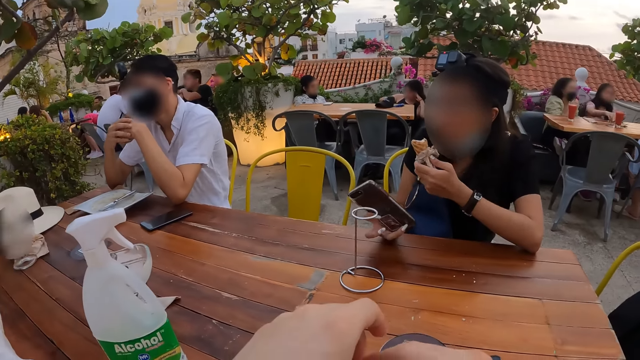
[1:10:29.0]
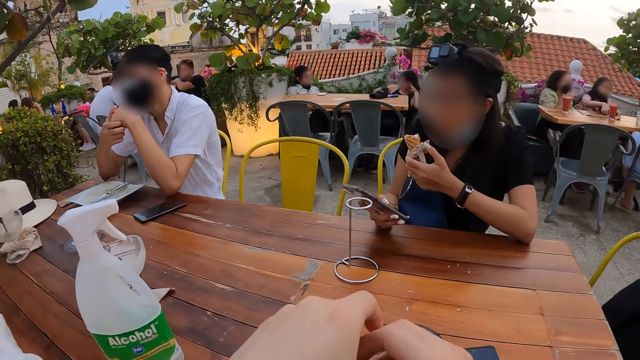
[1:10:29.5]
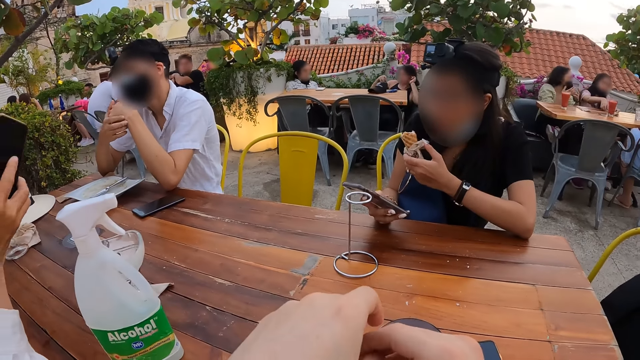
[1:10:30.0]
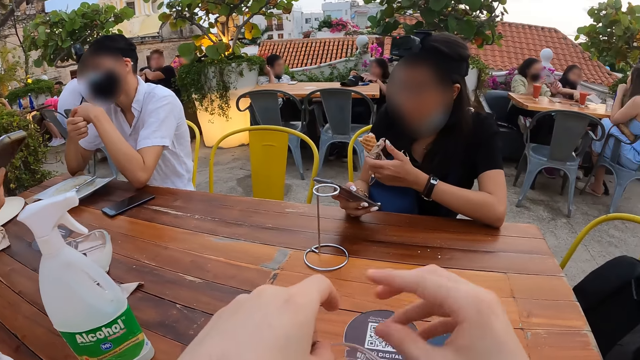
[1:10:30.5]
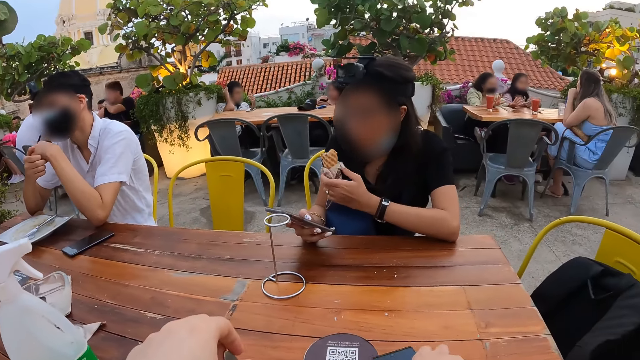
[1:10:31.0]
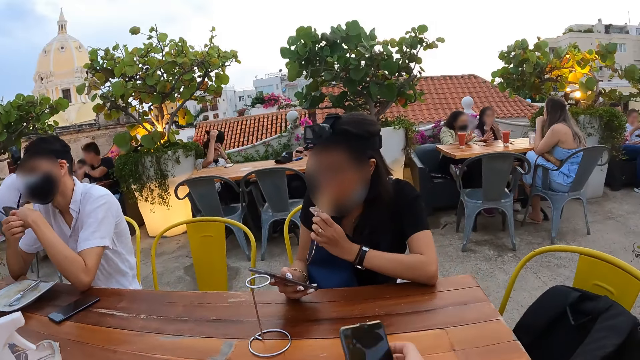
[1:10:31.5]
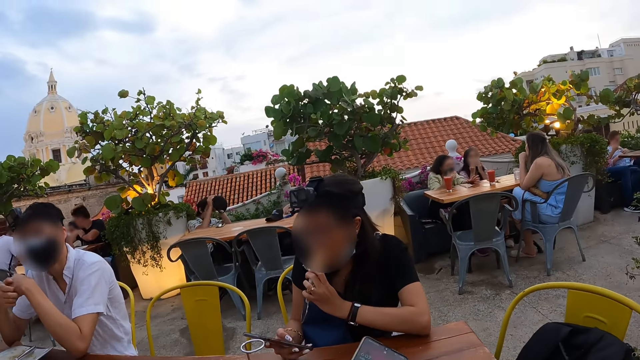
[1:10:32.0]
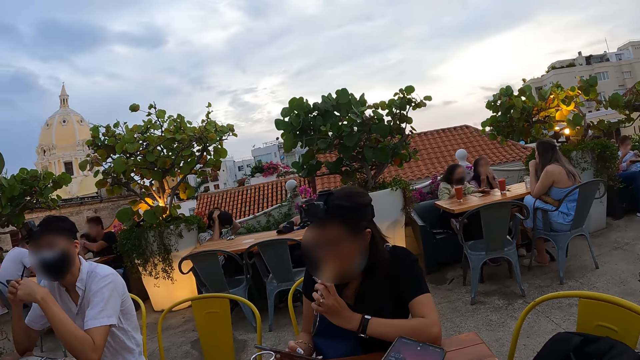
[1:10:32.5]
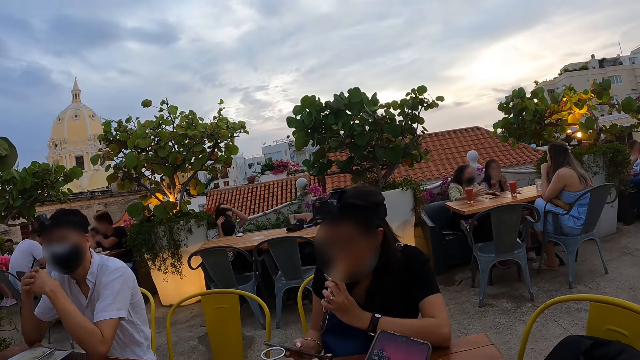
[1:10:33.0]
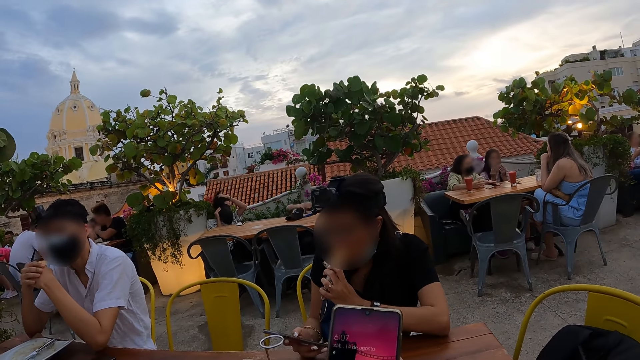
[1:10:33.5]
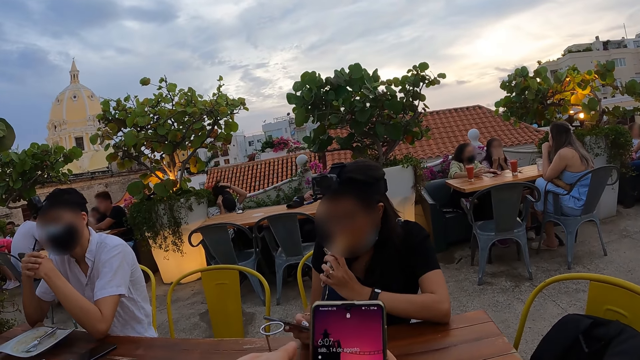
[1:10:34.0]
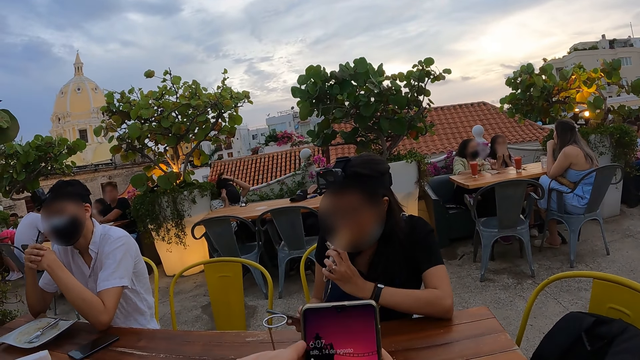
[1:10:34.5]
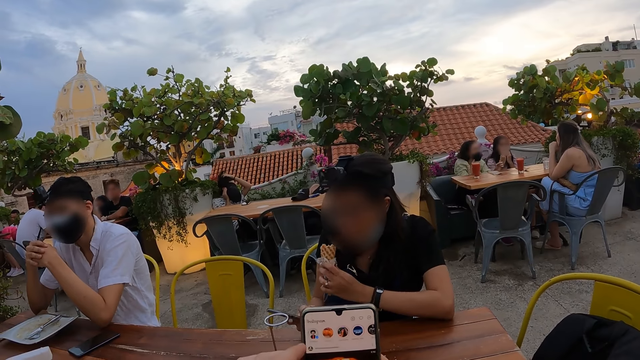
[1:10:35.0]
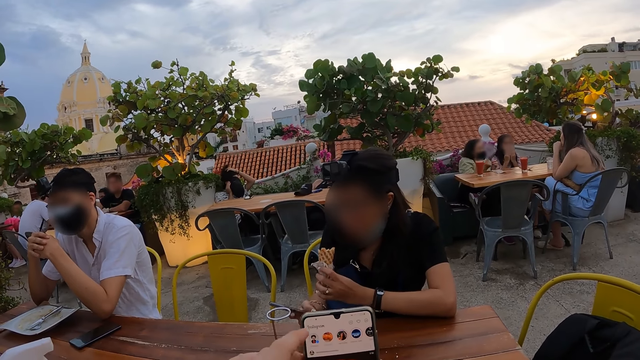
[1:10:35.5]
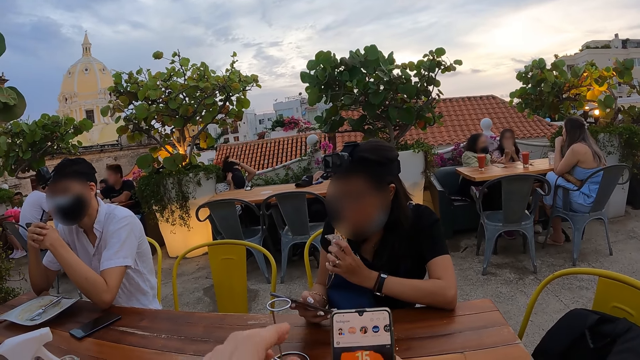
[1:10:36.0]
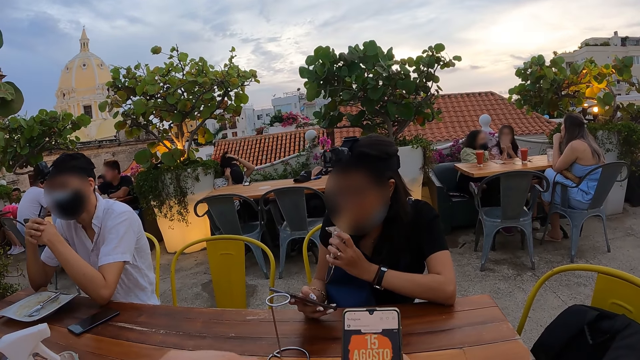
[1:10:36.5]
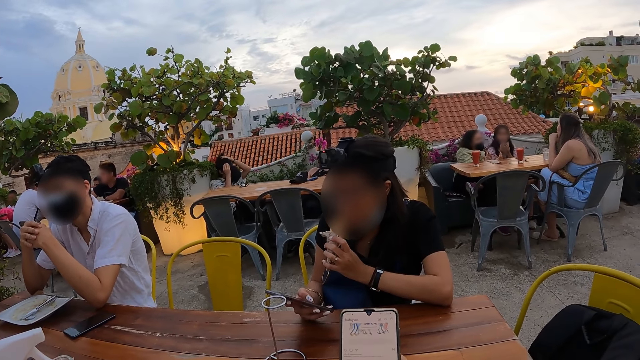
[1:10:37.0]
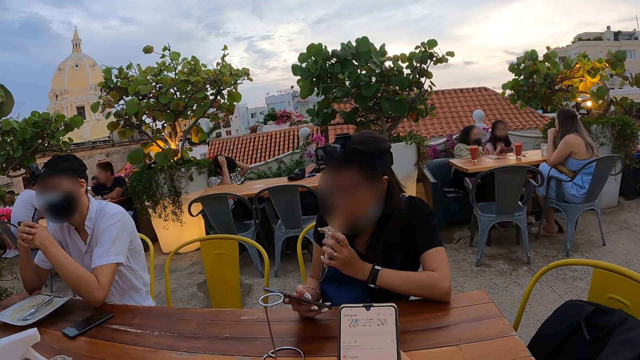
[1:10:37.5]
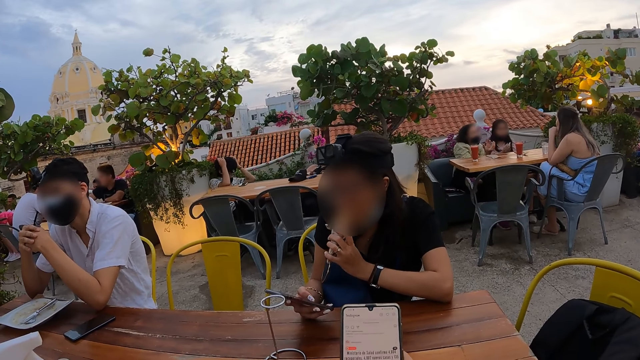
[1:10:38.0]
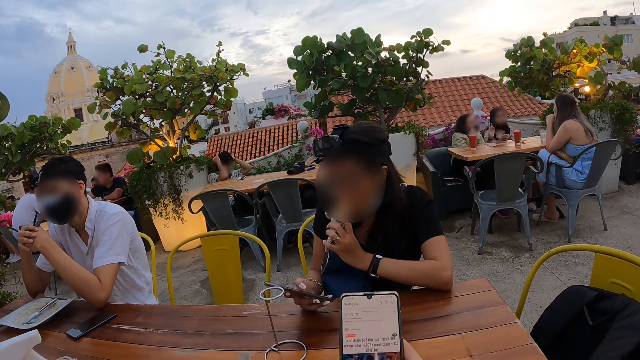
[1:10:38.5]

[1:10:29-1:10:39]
The camera wearer moves both hands. She picks the phone from the table with her right hand. She operates the phone with her right hand.

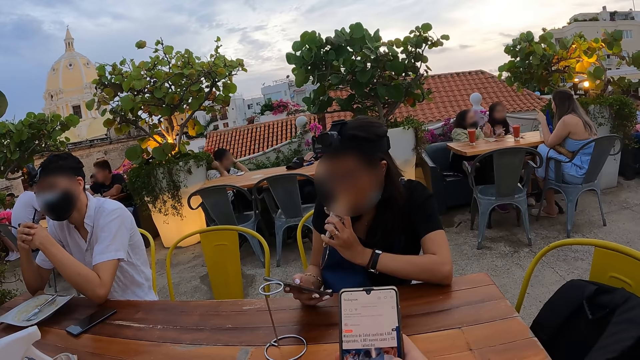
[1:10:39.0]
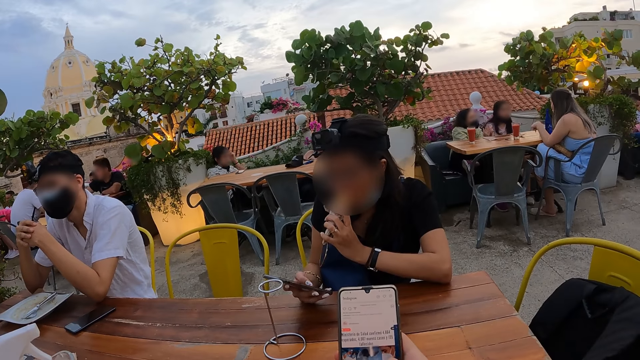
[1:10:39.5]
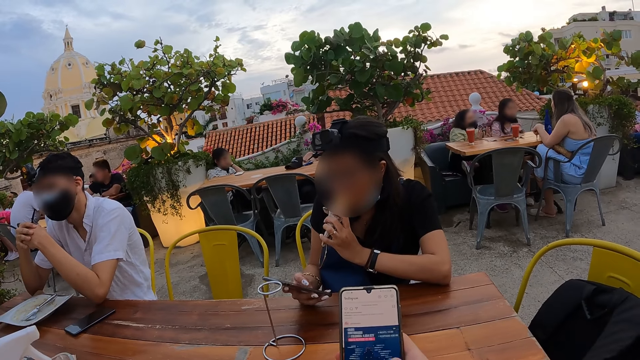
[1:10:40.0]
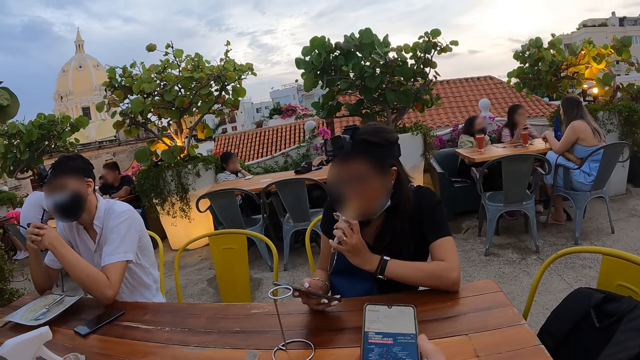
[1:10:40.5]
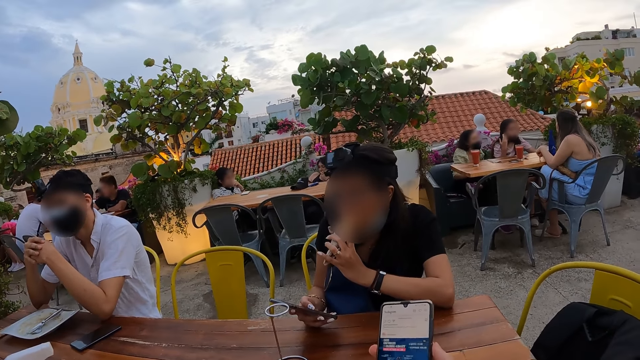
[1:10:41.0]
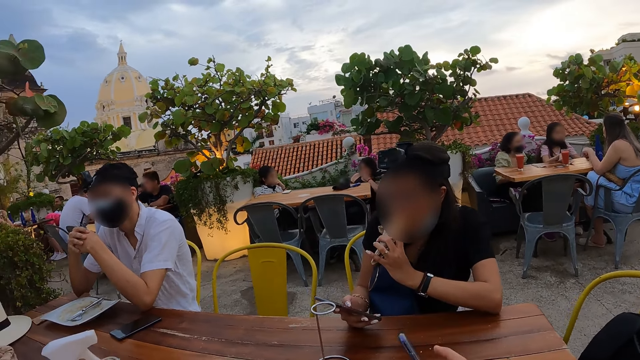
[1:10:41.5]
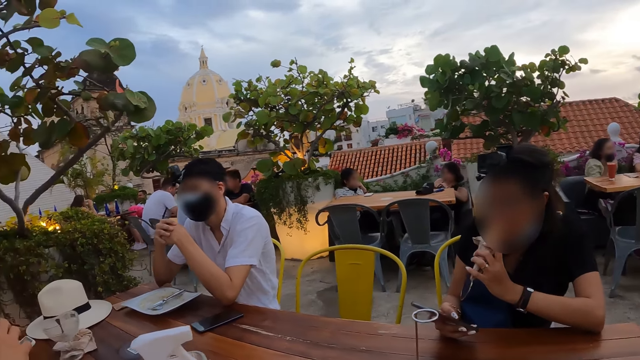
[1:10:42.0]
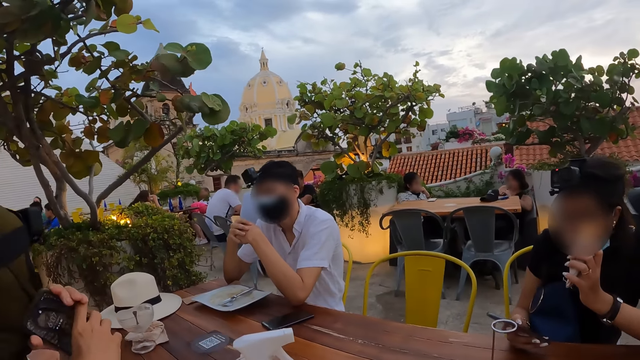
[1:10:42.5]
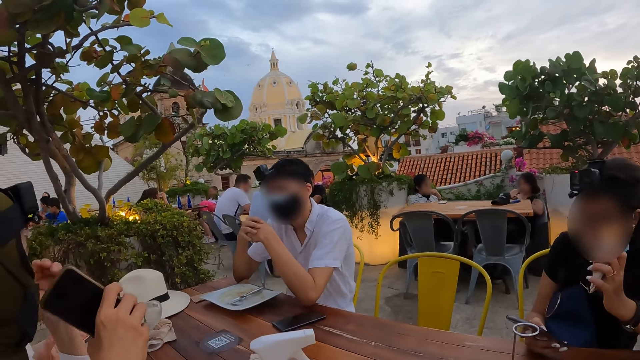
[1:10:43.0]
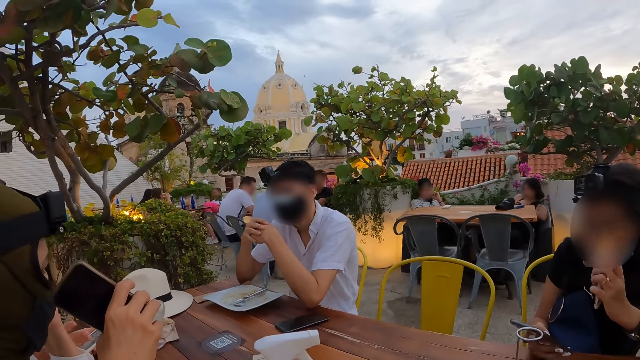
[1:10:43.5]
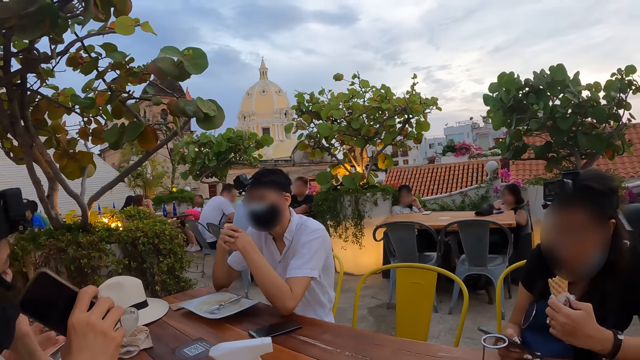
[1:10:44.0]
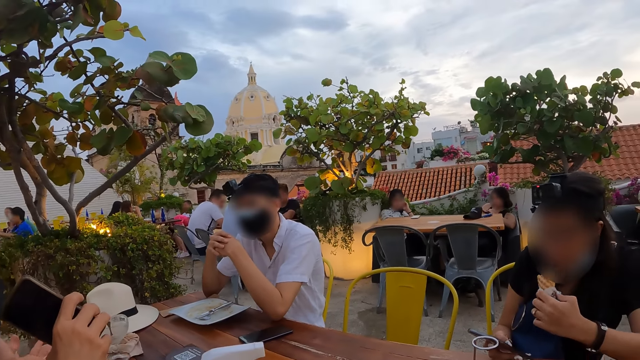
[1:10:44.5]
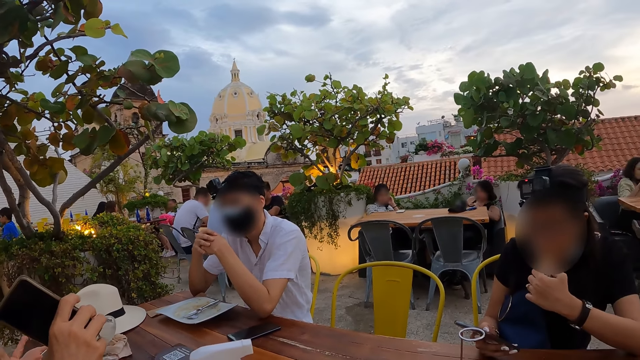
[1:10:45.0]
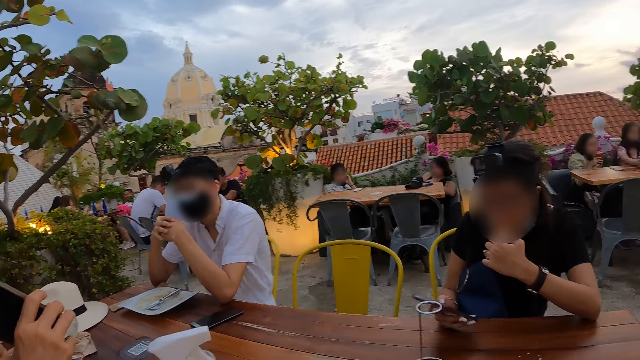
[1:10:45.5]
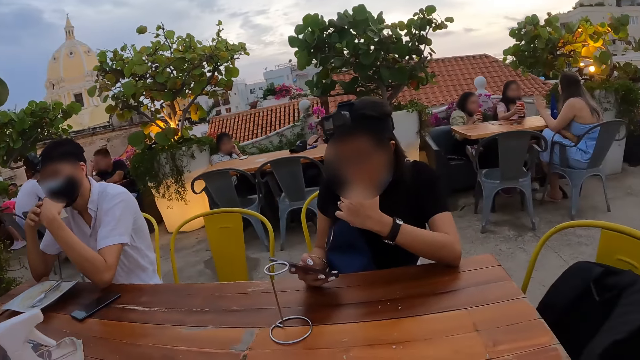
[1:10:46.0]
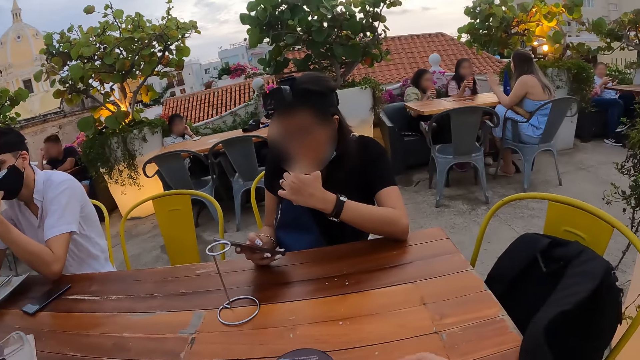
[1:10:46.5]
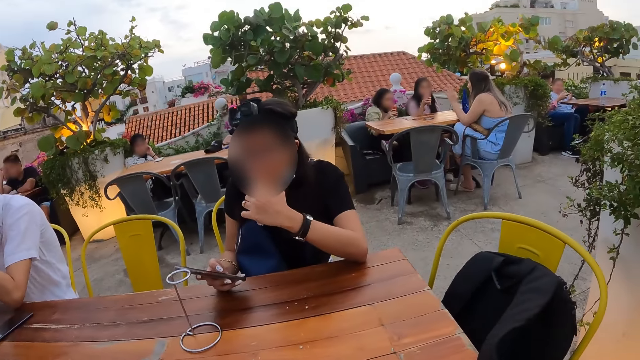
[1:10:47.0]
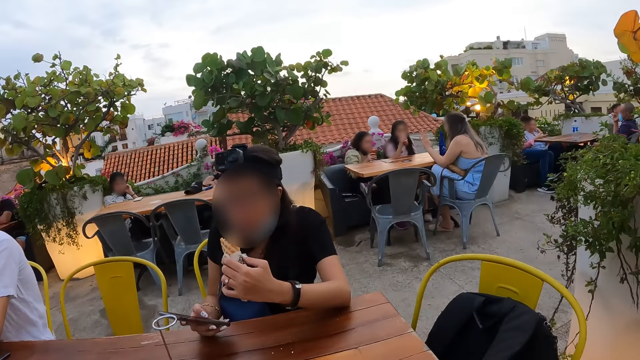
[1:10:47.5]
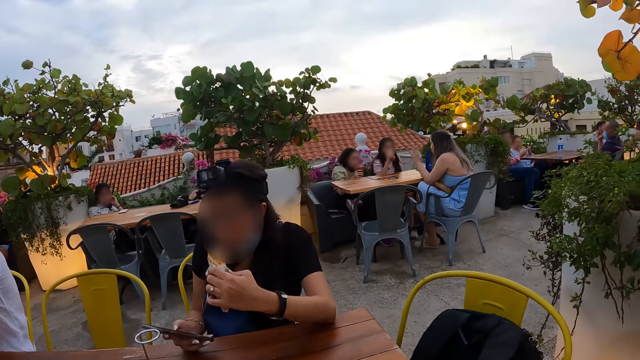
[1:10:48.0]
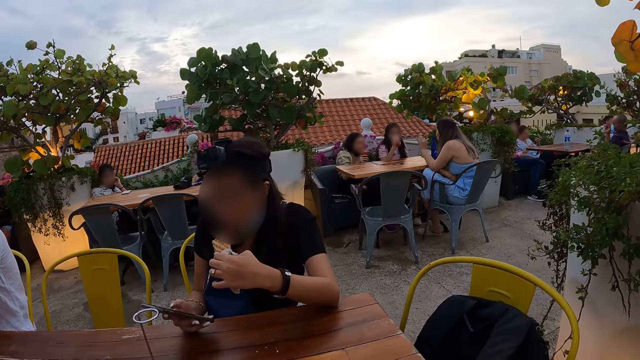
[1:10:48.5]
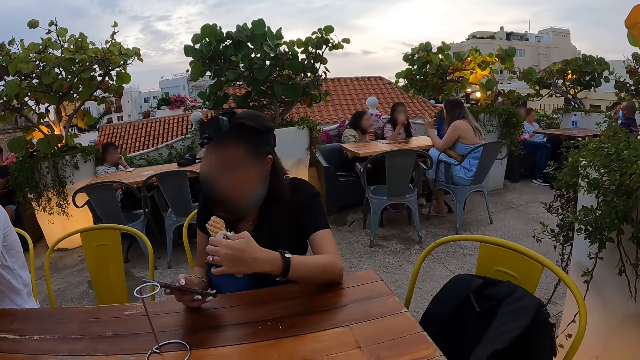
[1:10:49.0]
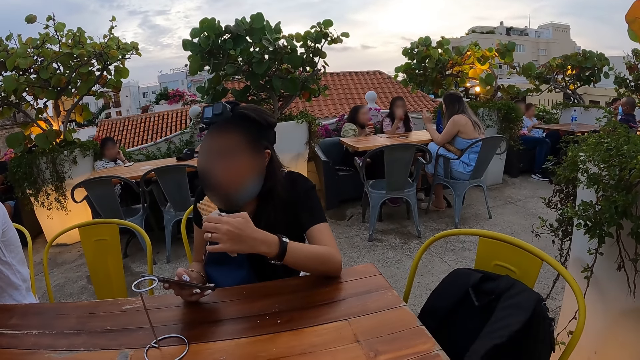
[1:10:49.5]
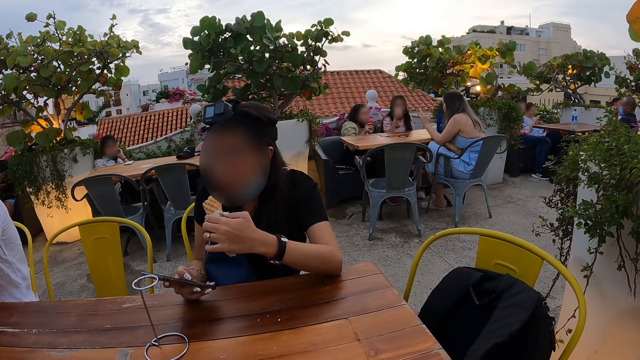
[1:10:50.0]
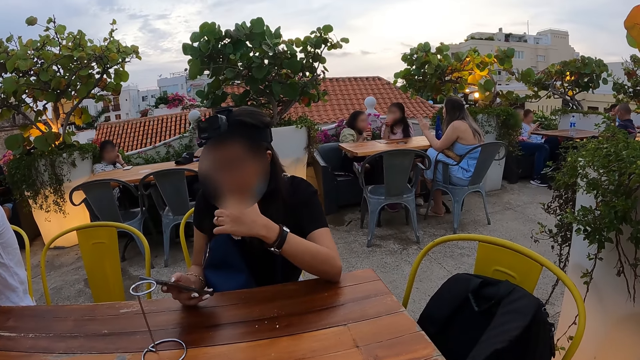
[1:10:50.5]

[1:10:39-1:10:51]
The camera wearer drops the phone on the table with her right hand. The woman eats the cone waffle with her left hand. The camera wearer looks around.
